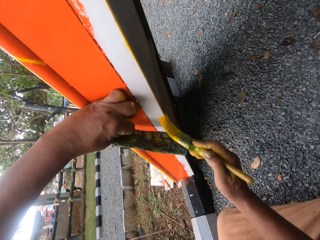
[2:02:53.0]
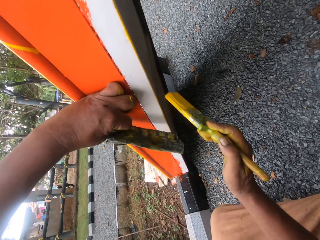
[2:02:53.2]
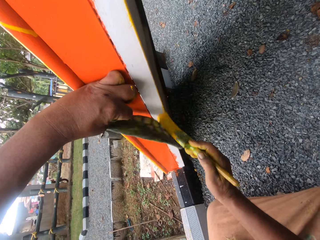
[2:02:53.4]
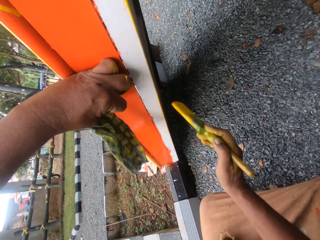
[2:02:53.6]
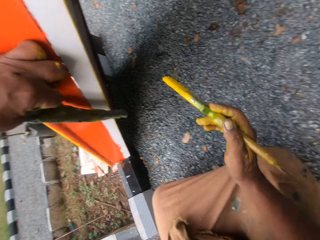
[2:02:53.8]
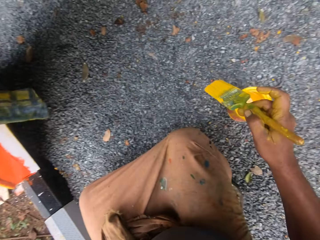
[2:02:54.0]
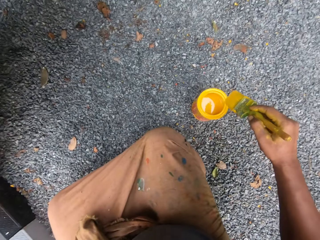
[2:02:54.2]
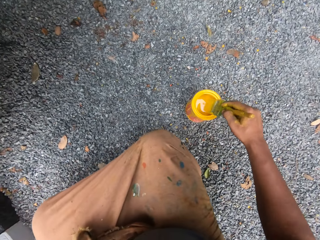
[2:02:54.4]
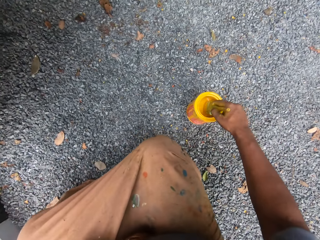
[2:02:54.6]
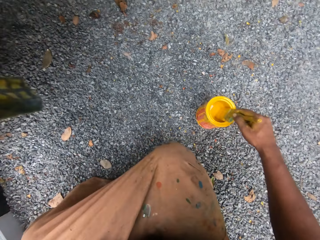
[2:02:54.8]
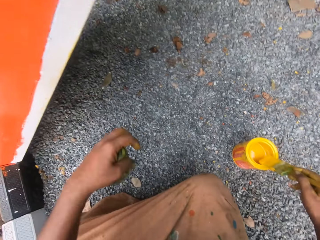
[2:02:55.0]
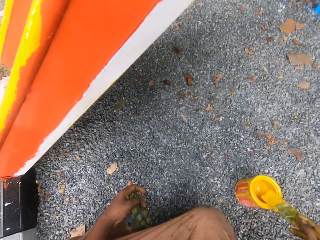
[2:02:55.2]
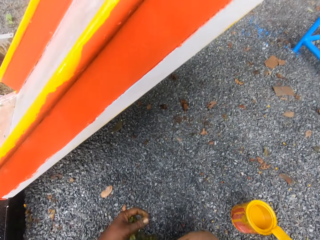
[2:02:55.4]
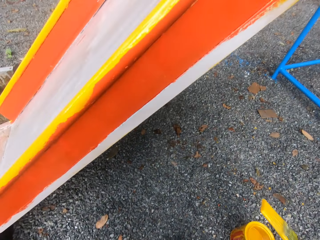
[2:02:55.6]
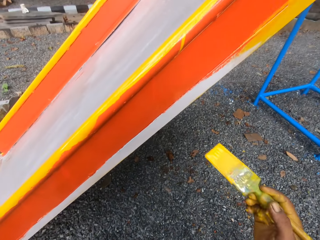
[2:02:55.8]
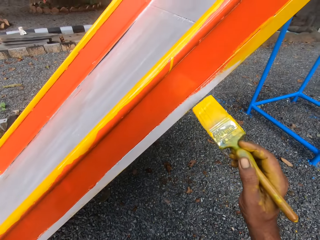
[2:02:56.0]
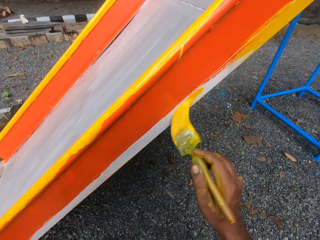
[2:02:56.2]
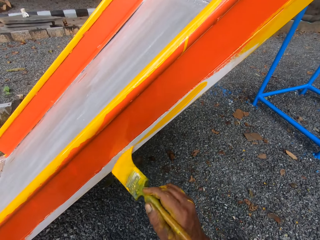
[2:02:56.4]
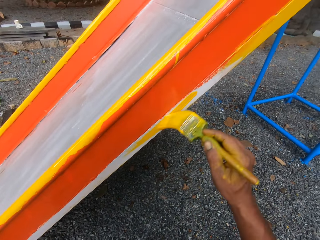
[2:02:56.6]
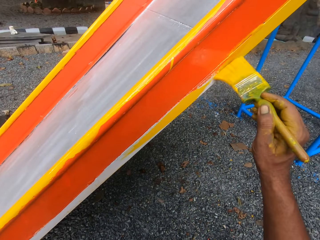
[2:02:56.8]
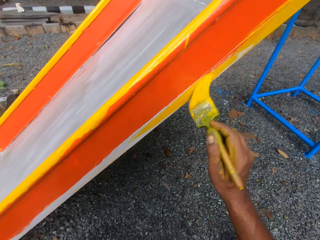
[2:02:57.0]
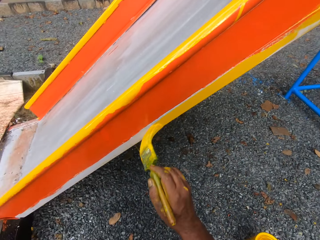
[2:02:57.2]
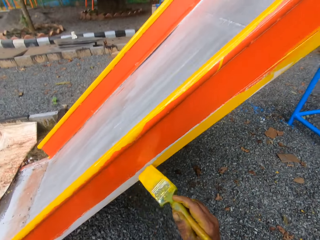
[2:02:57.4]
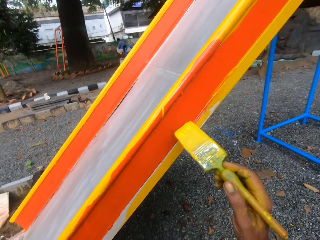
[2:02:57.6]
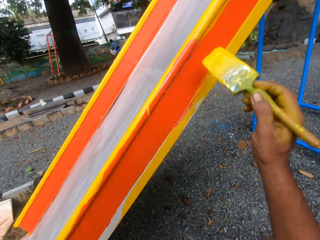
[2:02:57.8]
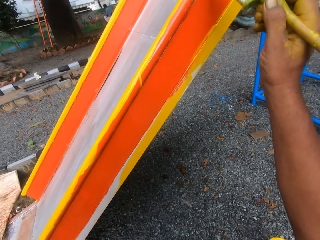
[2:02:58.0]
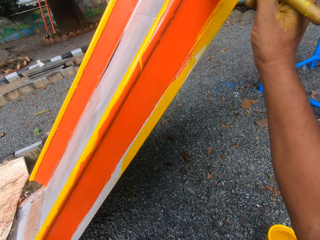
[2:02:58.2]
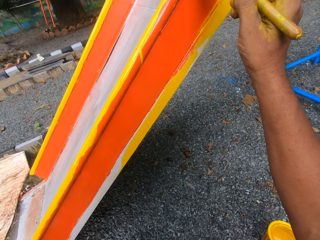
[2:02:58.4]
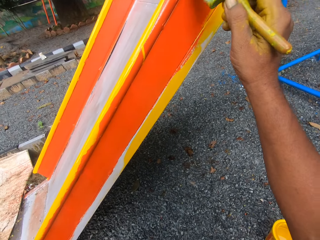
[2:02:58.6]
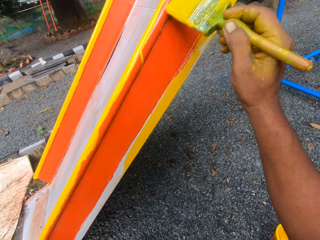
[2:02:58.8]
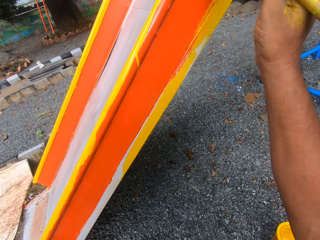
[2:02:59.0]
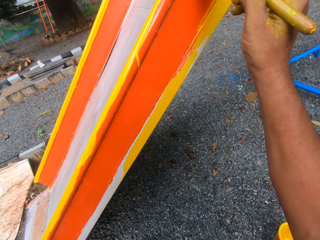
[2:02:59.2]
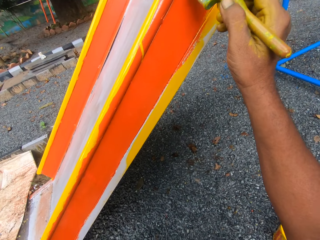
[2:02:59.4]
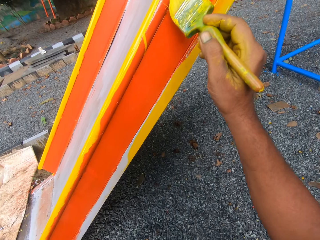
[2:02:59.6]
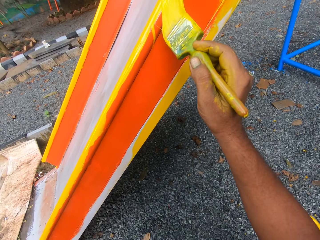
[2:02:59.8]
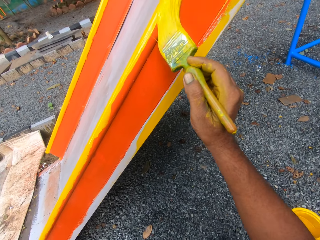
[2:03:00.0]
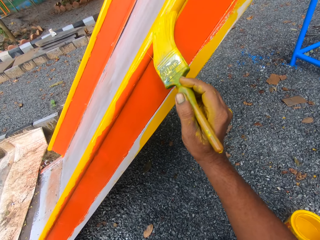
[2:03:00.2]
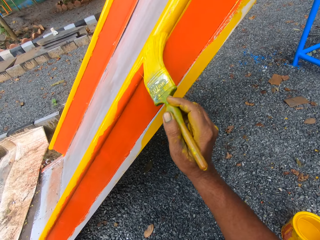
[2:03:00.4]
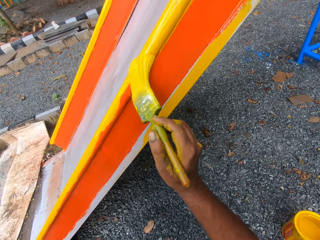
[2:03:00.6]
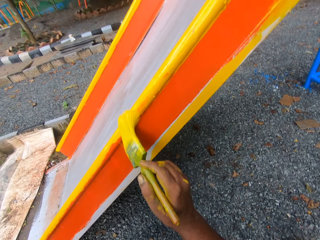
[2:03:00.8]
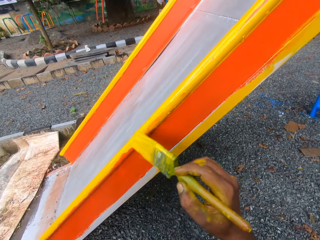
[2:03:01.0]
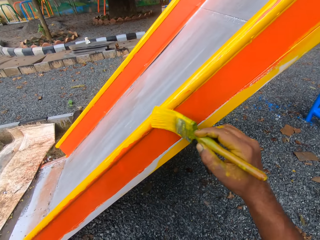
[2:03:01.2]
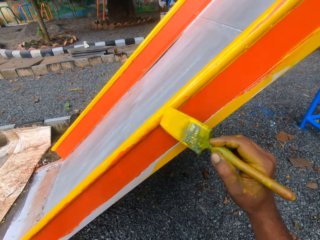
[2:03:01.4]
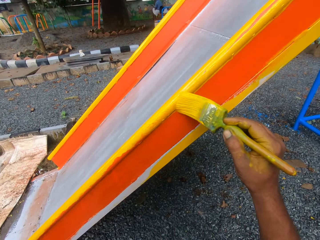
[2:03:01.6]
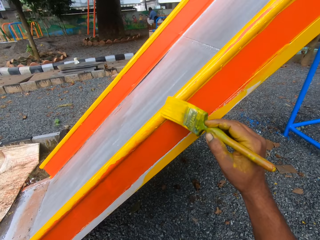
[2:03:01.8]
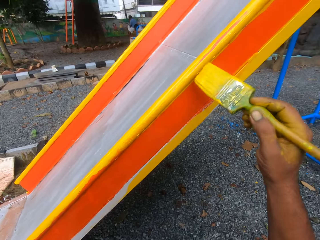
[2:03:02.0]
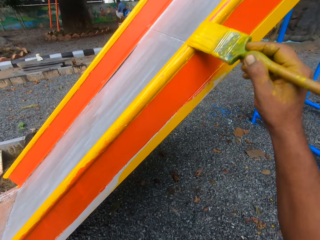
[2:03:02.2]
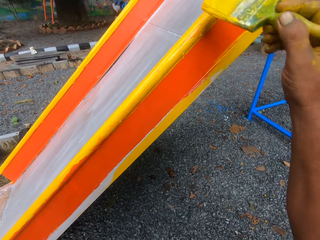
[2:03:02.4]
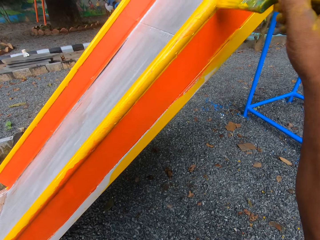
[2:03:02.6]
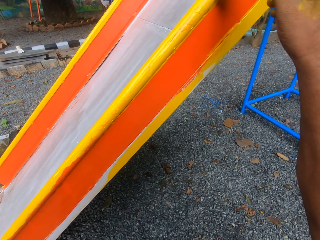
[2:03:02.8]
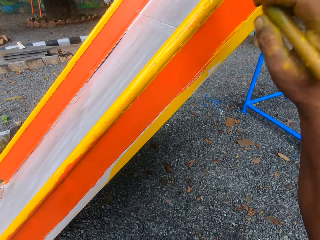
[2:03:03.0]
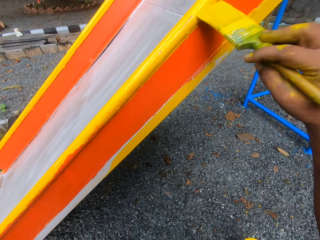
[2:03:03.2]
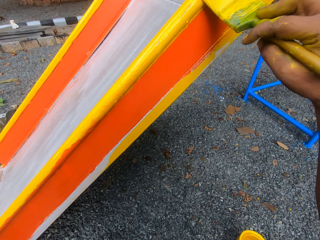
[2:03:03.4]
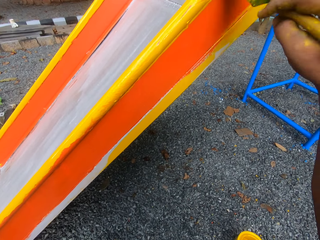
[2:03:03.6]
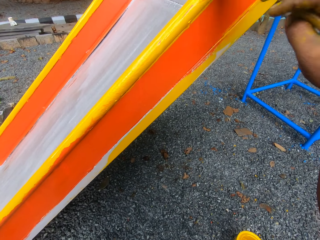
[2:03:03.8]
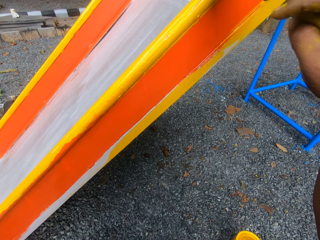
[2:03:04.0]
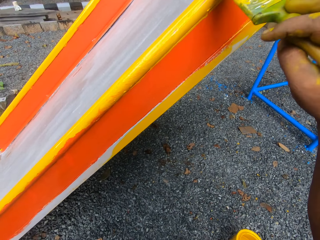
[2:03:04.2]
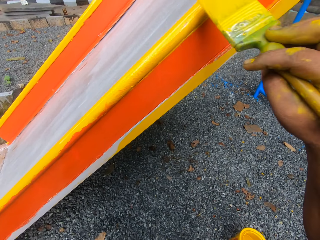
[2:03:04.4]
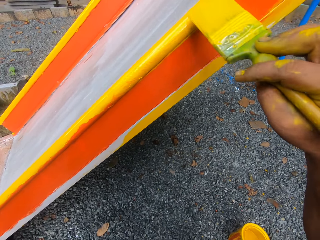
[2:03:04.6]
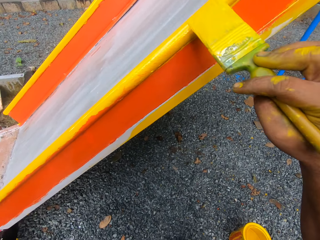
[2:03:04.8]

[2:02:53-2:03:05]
The camera wearer dips the brush into the paint container. They paint the swing with the paint brush.

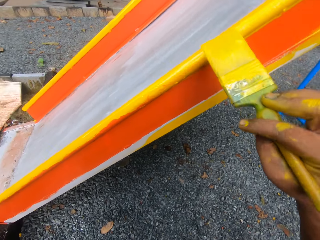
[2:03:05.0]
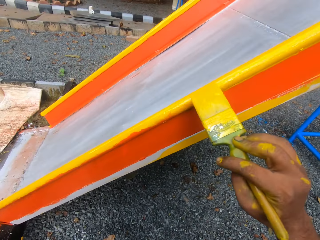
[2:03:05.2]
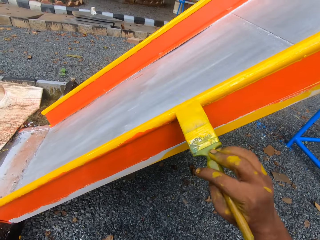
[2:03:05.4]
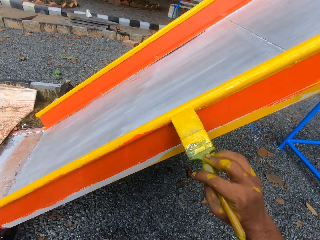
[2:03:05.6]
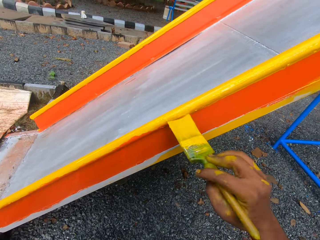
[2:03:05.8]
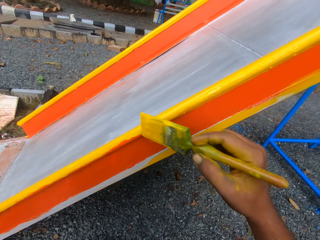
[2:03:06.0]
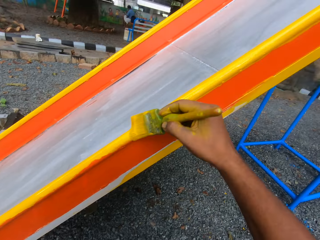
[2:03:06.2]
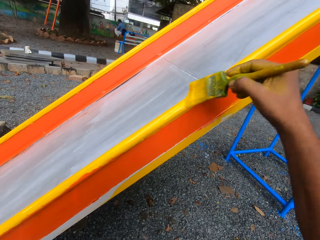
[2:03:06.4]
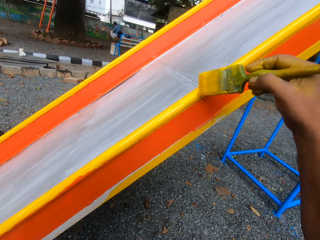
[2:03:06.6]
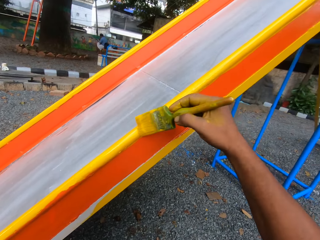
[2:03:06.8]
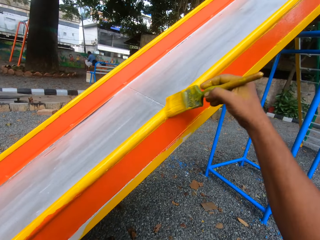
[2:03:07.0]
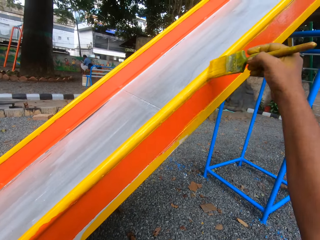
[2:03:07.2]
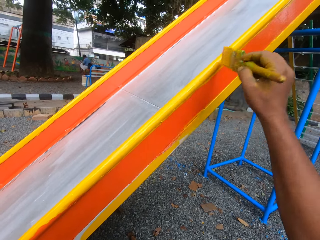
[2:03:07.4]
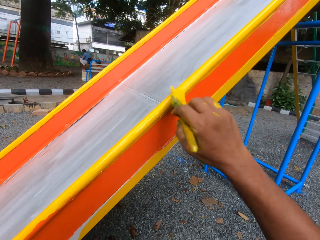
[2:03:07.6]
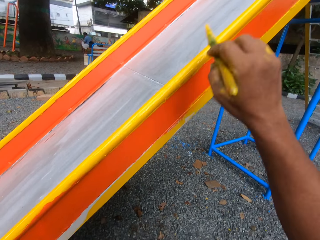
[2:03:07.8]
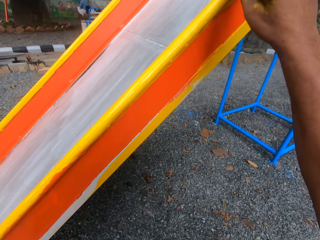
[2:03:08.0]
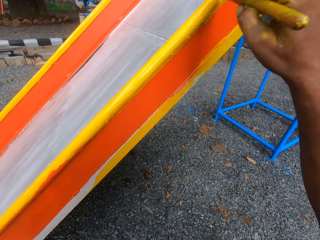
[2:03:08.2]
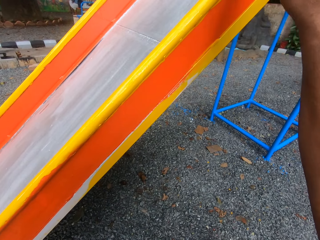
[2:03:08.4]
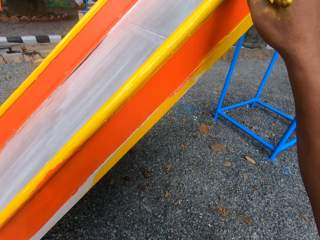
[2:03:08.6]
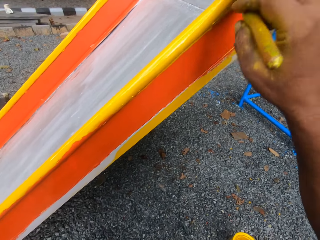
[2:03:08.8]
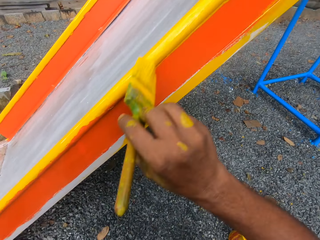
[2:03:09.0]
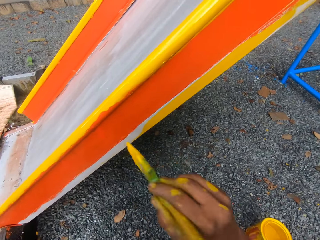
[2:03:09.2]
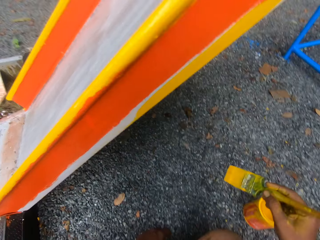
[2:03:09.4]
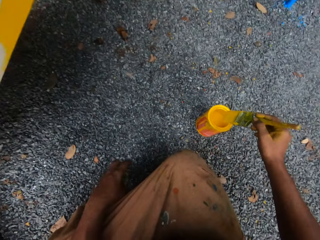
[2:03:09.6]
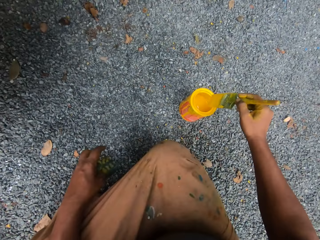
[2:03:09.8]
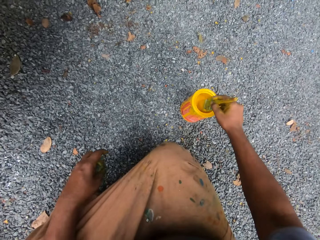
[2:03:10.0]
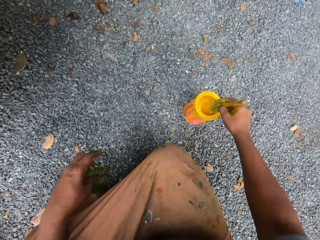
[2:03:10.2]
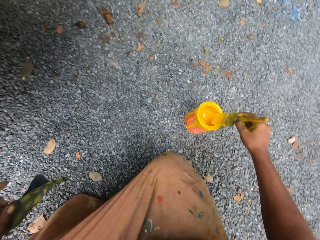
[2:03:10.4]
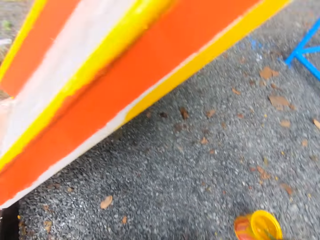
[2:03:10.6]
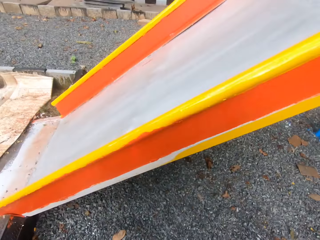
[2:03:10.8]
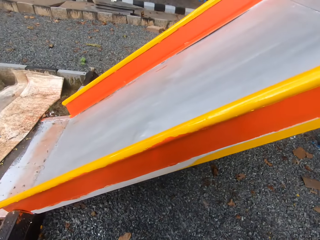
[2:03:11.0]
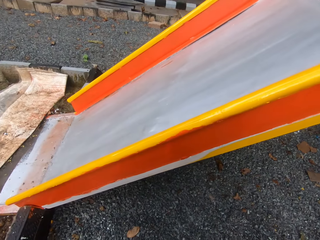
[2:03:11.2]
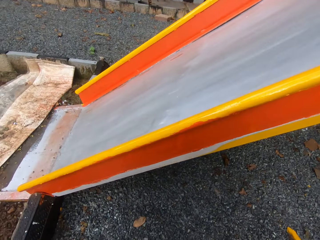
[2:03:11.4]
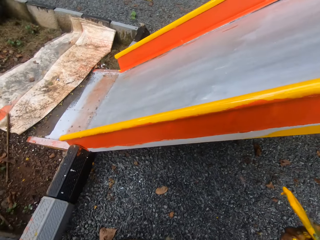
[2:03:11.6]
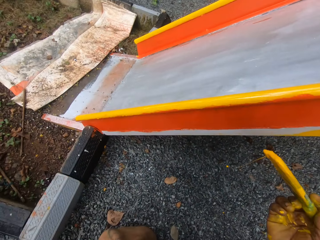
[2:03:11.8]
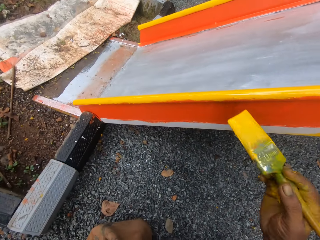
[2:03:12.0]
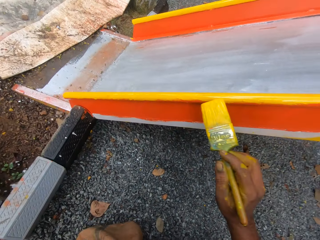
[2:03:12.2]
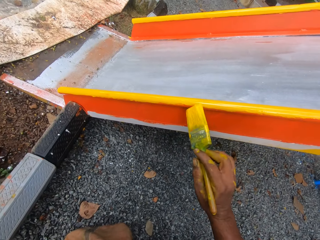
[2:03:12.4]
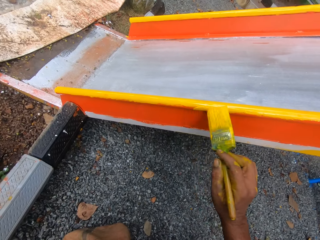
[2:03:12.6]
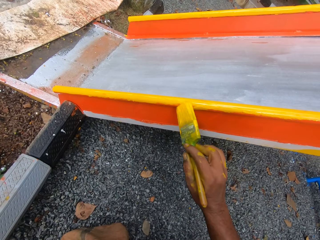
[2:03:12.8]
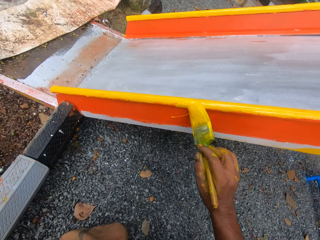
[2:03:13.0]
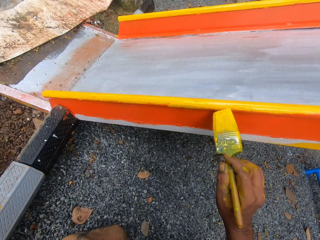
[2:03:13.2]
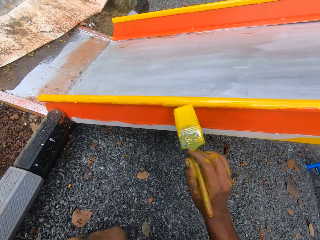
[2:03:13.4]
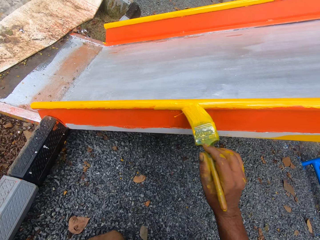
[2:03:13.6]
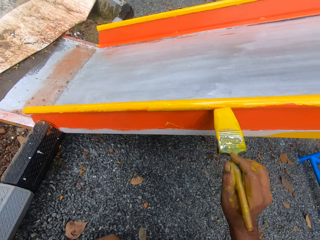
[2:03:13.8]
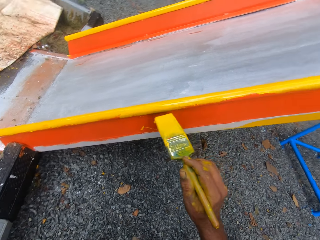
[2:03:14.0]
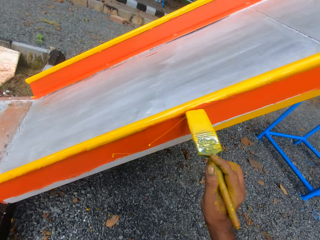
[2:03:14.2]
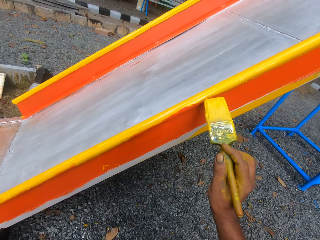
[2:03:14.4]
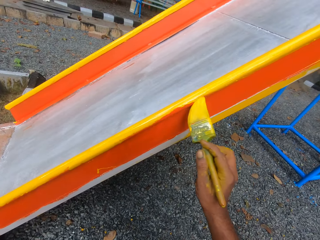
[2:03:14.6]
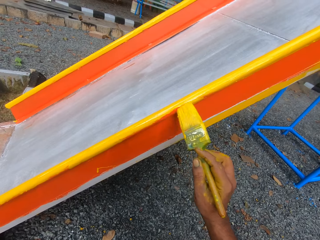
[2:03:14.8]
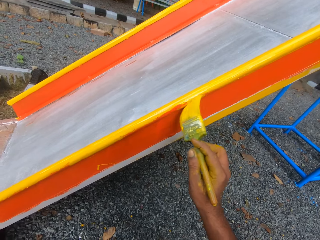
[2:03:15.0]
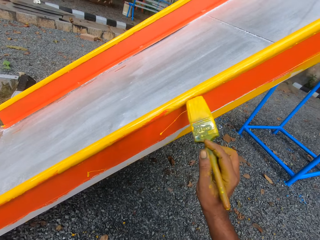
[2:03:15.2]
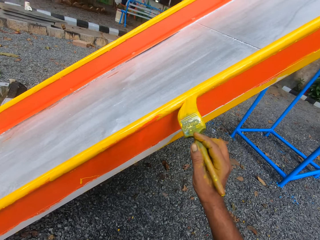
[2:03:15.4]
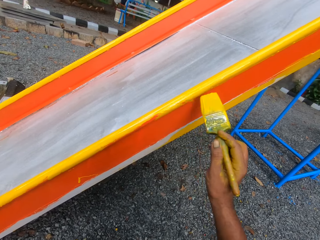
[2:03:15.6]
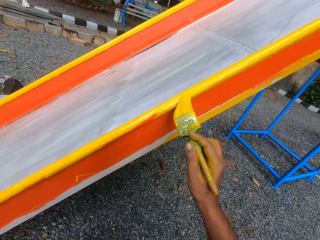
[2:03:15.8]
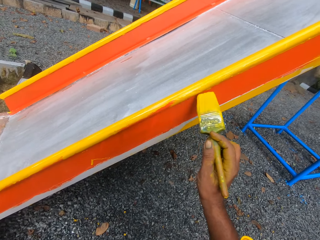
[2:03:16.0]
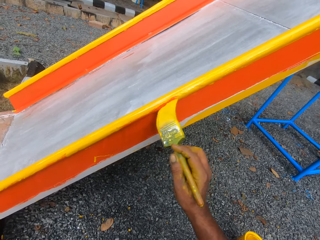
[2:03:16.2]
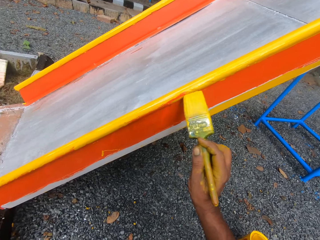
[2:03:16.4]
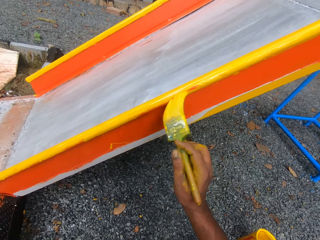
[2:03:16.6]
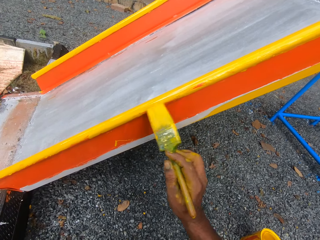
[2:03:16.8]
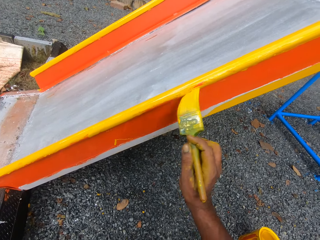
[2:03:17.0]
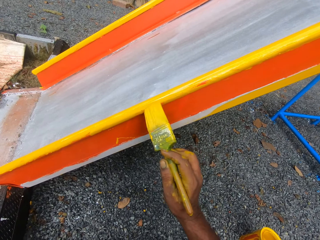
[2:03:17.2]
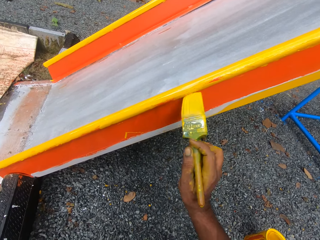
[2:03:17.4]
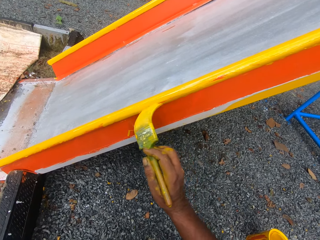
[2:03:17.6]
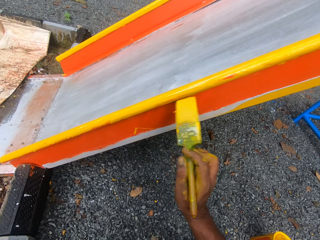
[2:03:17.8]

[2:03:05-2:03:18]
The camera wearer dips the brush into the paint container. They paint the swing with the paint brush.
